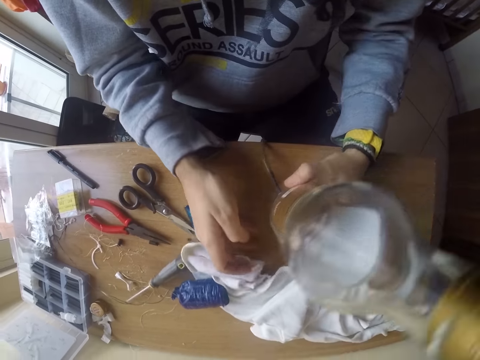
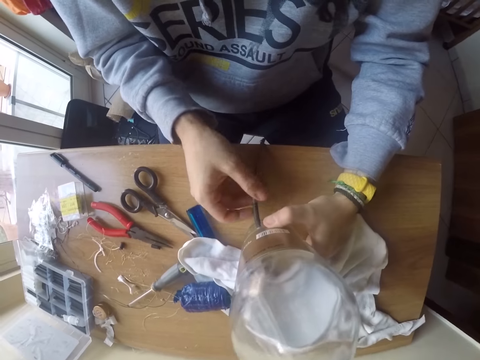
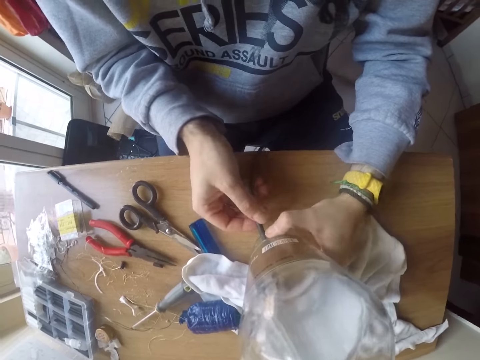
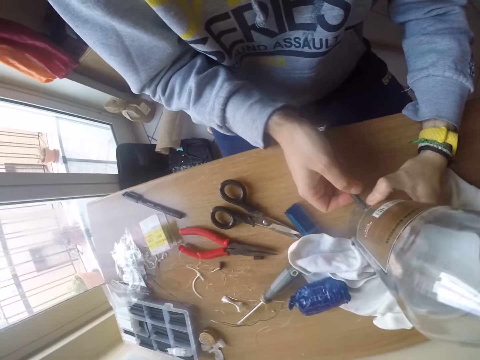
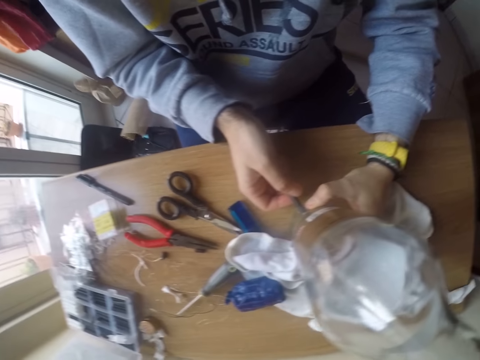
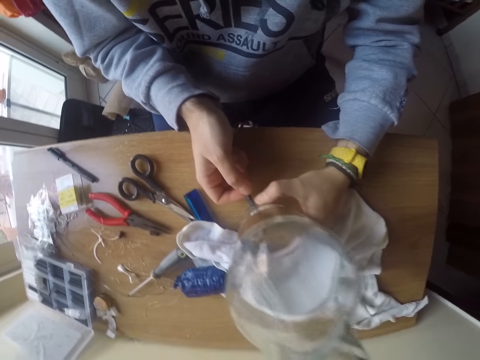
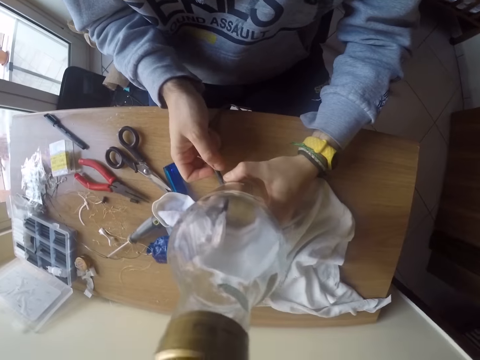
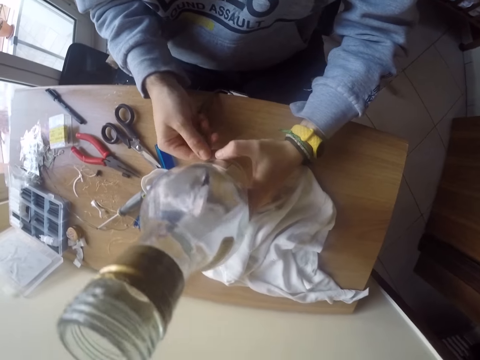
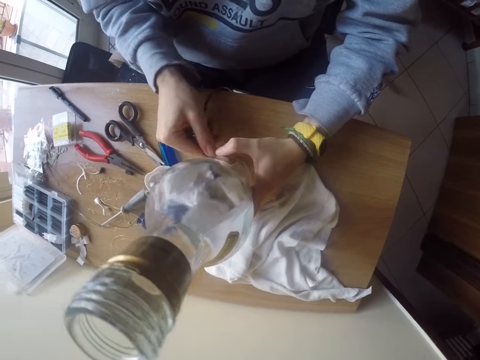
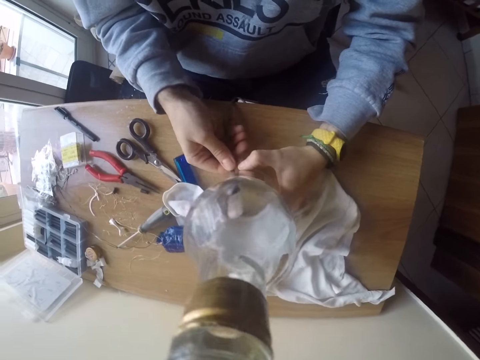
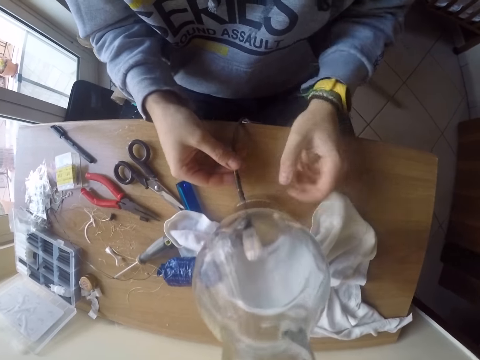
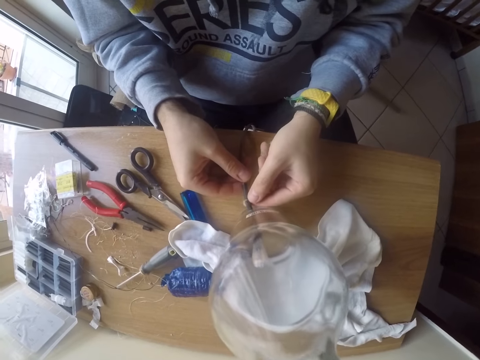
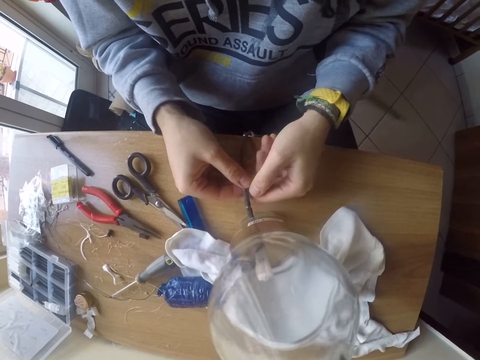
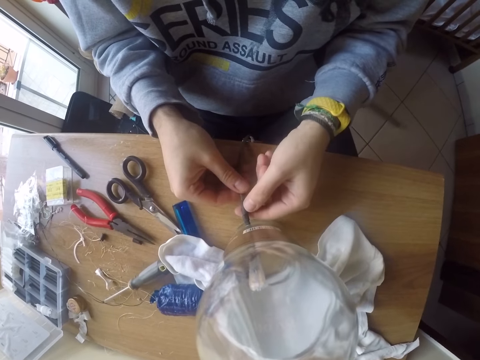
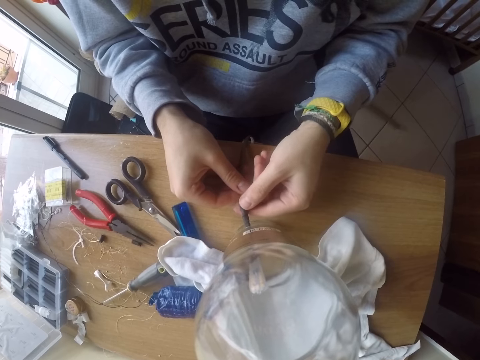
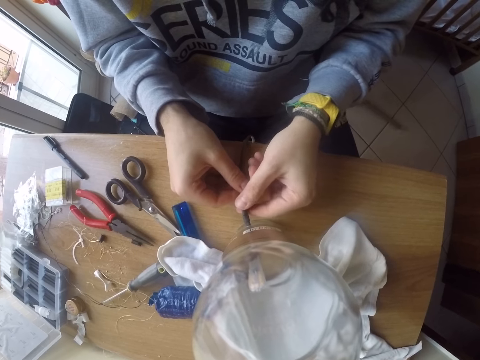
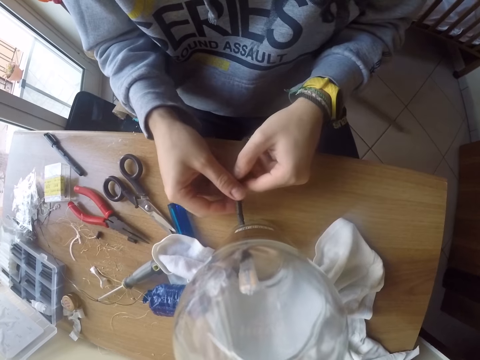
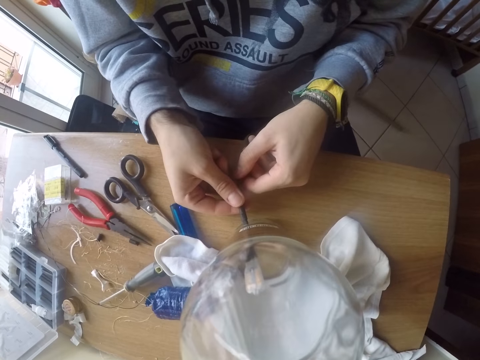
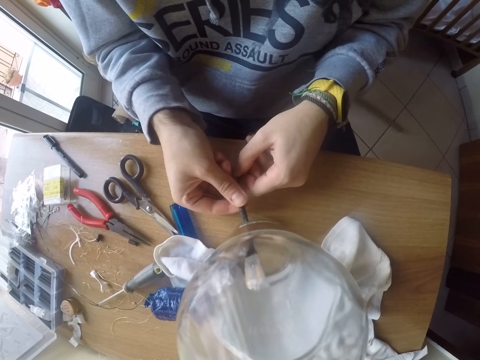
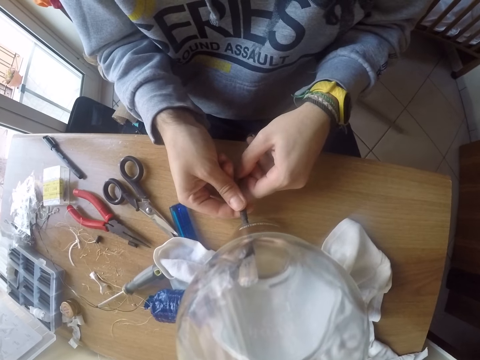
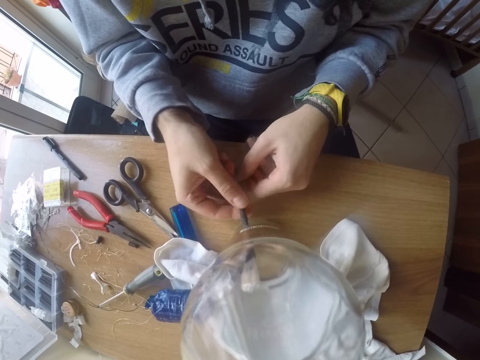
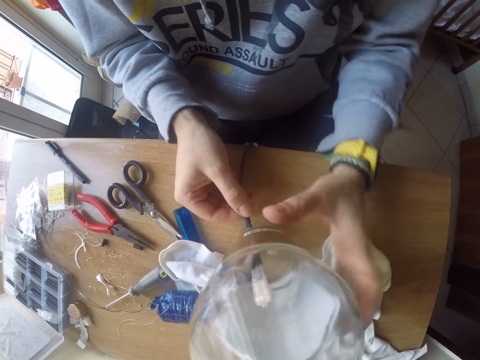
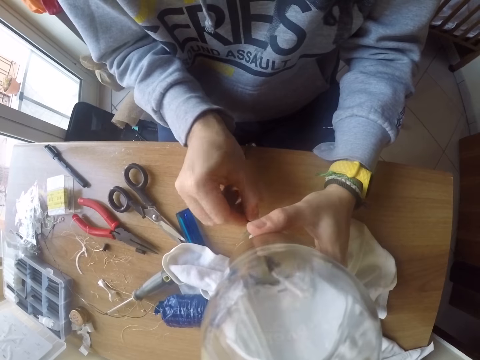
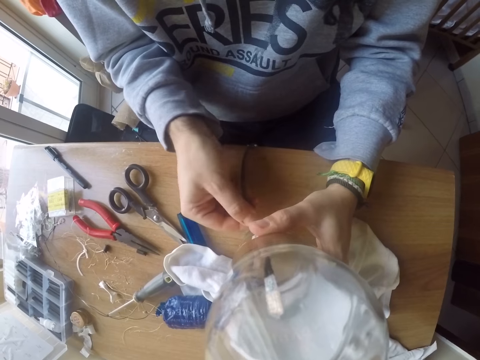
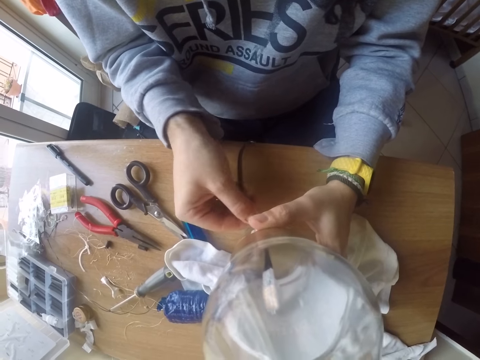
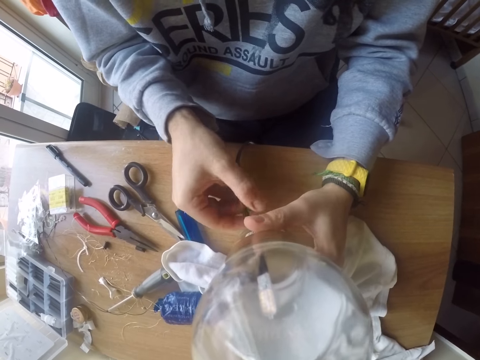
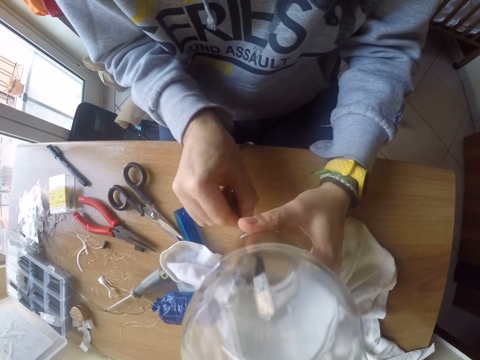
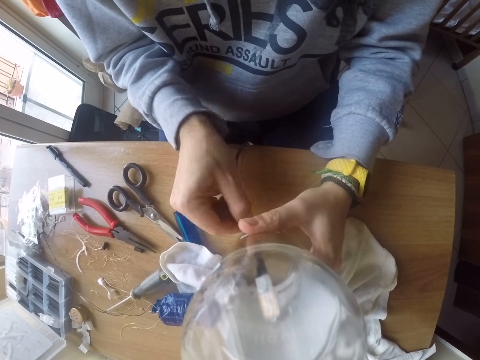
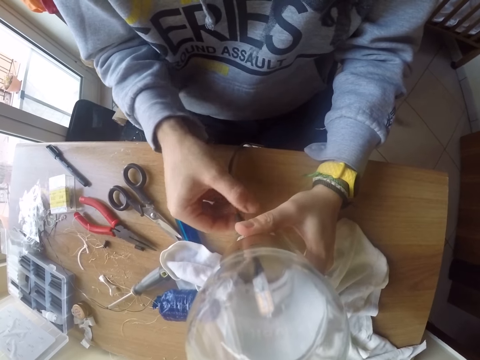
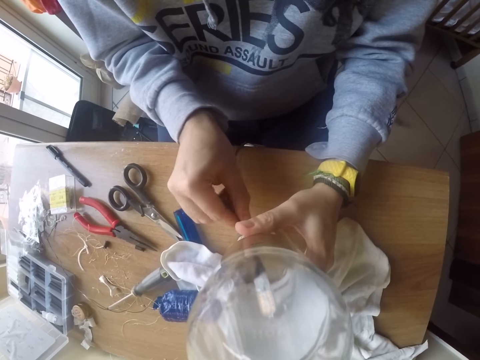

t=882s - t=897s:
The camera wearer drops the cloth on the table with his right hand. He pushes the cloth on the table. He moves the bottle lamp on the table with his left hand. He holds the cable with his right hand. He adjusts the cable in the bottle lamp on the table with his right hand. He adjusts the cable in the bottle lamp on the table with both hands. He does so again. He adjusts the cable in the bottle lamp on the table with his right hand.

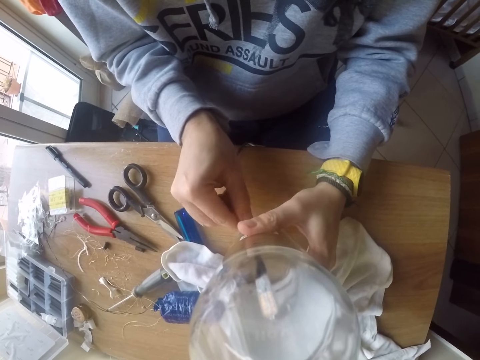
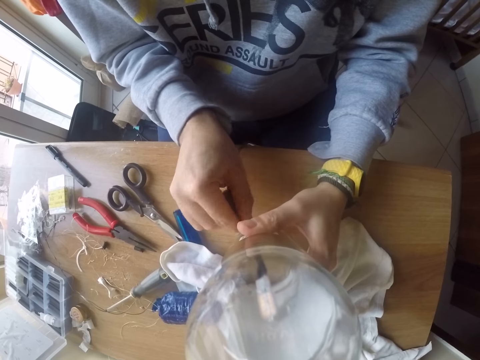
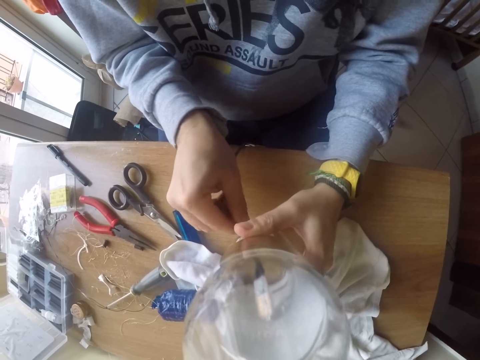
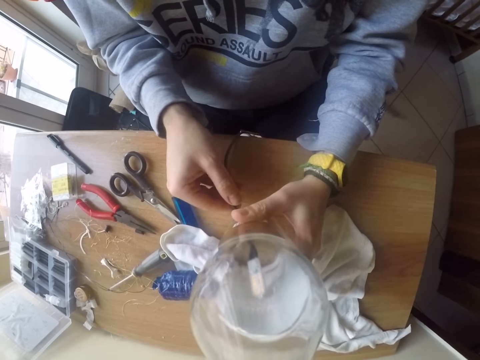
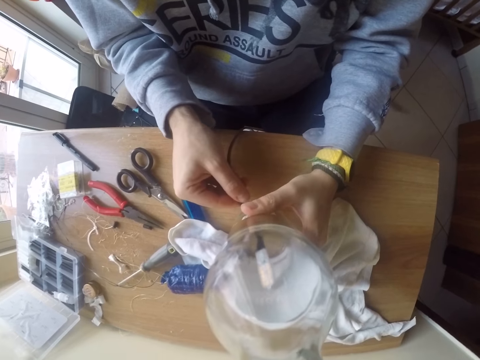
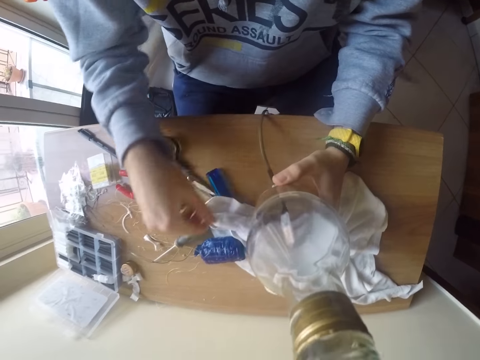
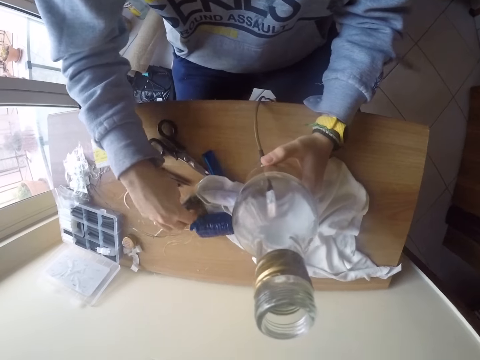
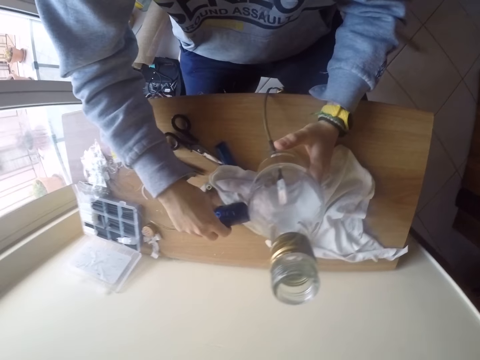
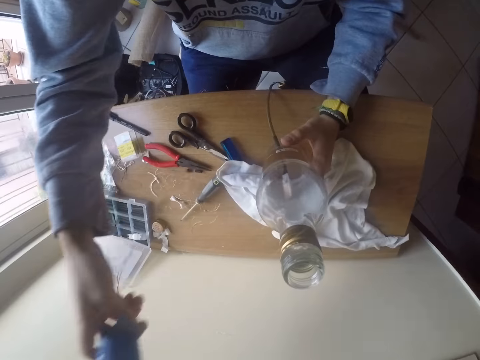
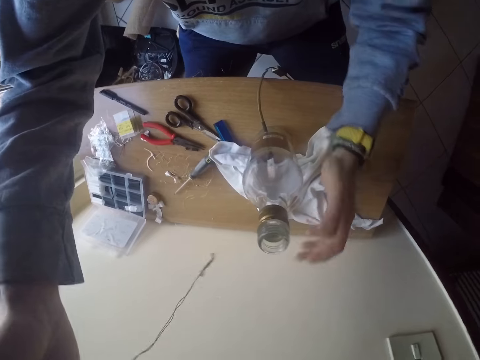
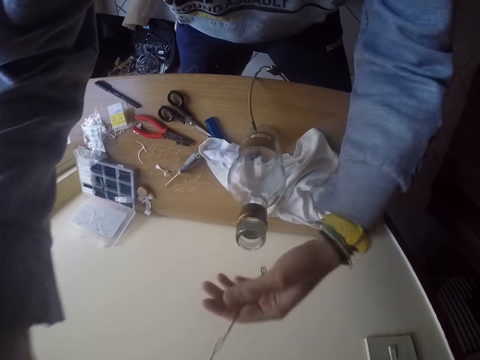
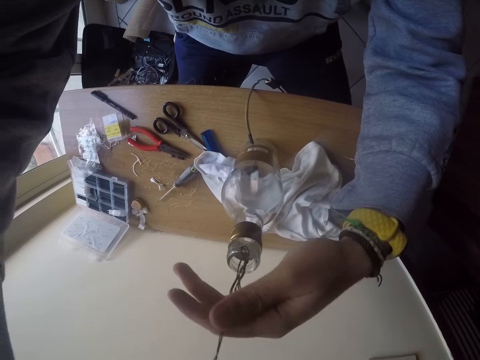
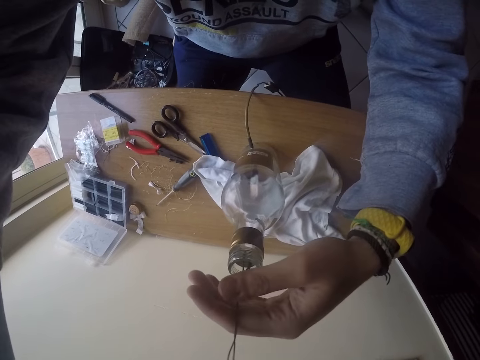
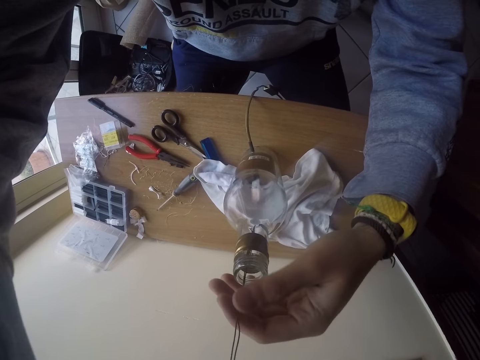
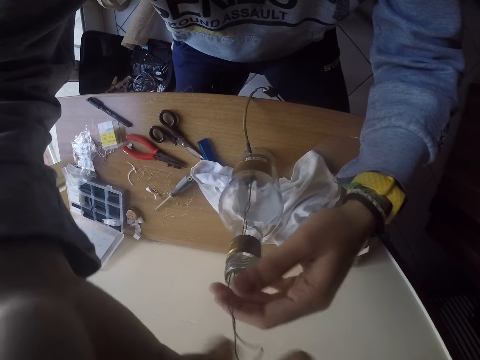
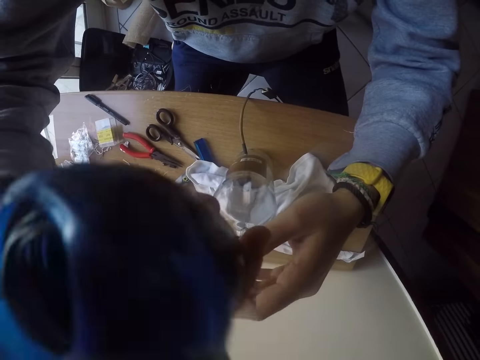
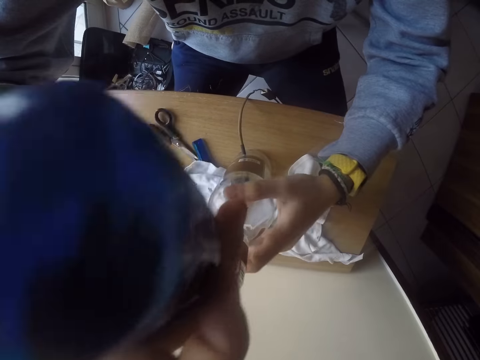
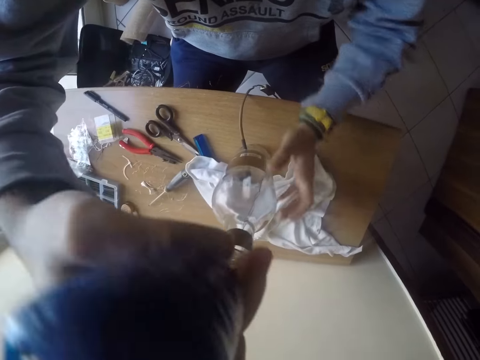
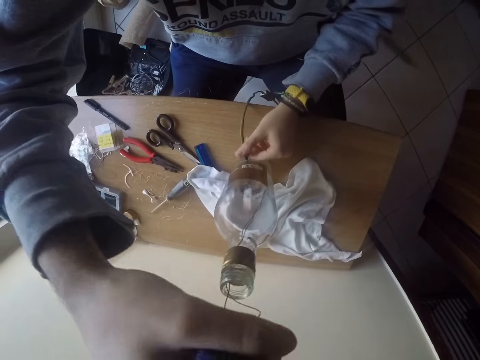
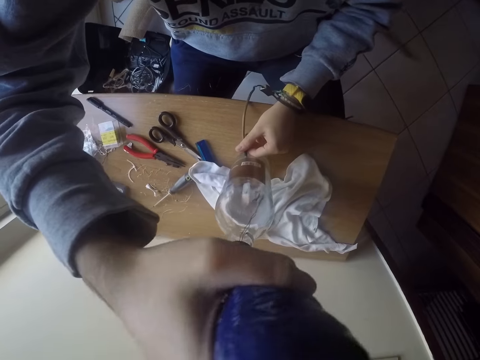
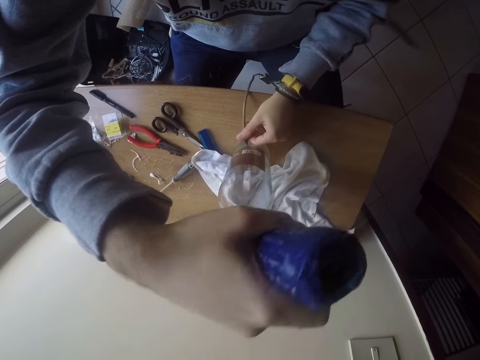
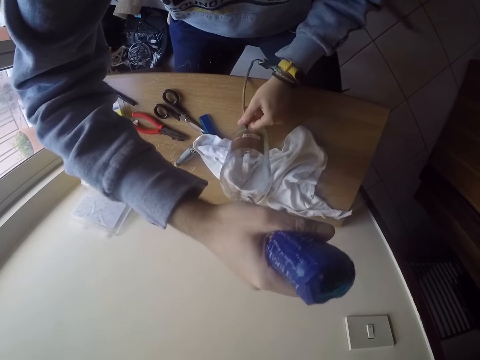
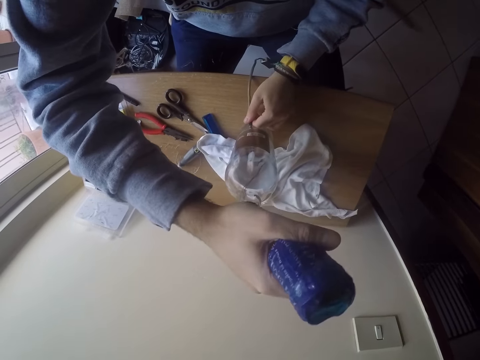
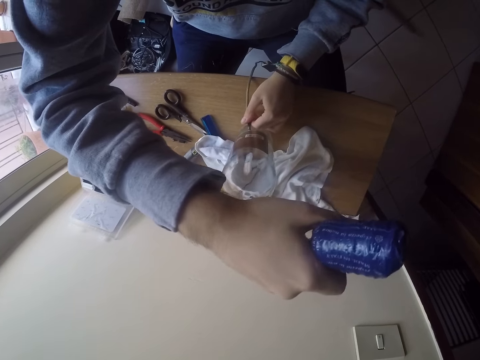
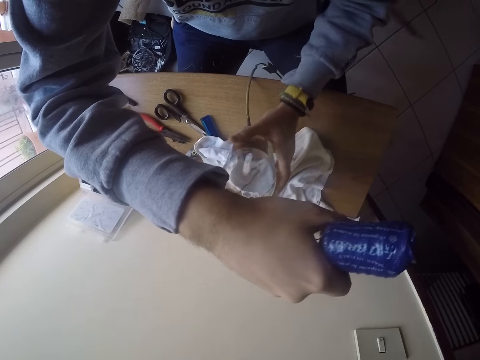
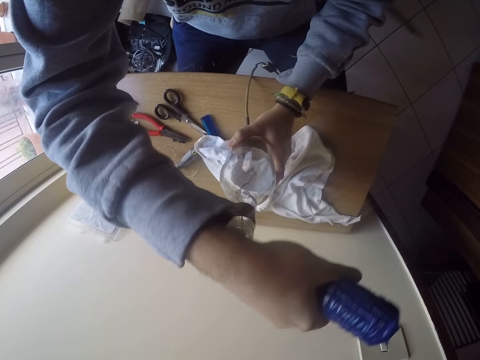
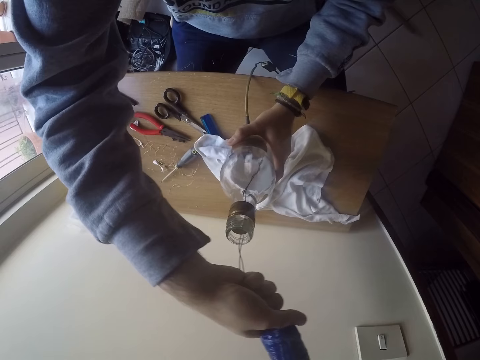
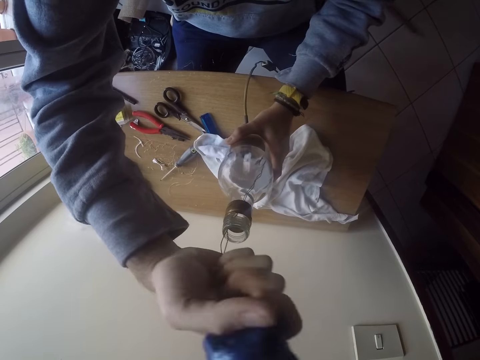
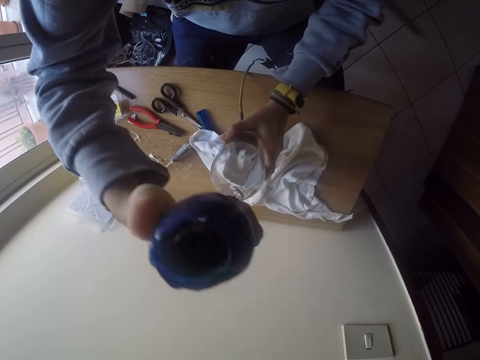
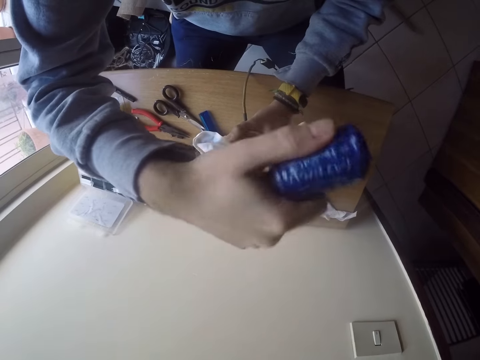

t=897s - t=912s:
The camera wearer touches the screwdriver on the table with his right hand. He holds the screwdriver on the table. He picks up a rod or wire hook from the table with his right hand. He holds the wire of the rod with his left hand. He puts the wire into the bottle lamp on the table with both hands. He adjusts the wire in the bottle lamp with the rod in his right hand. He holds the cable in the bottle lamp on the table with his left hand. He hooks the bulb inside the bottle with the hook. He holds the bottle lamp on the table with his left hand.
